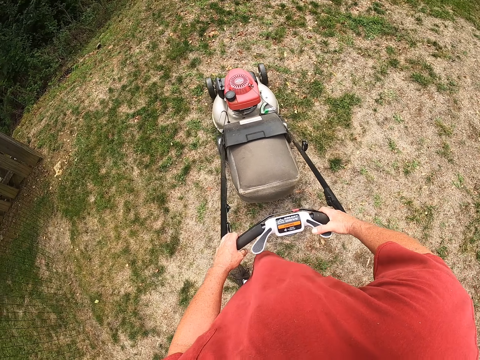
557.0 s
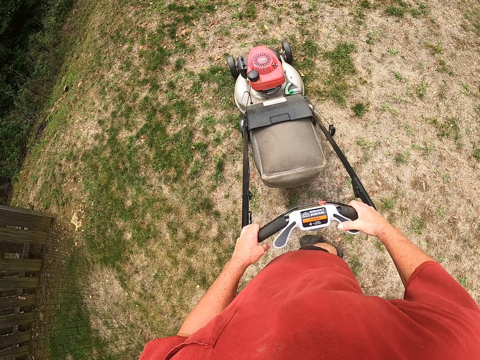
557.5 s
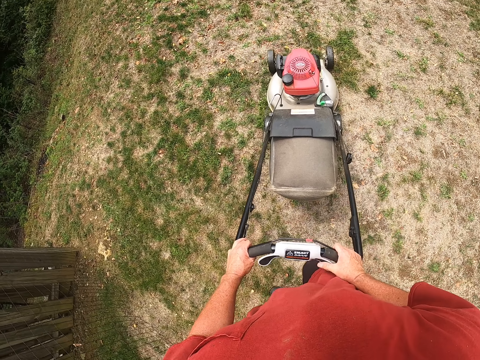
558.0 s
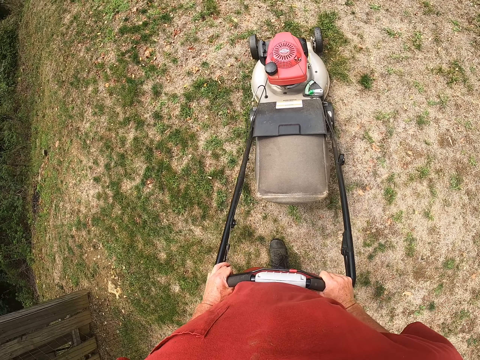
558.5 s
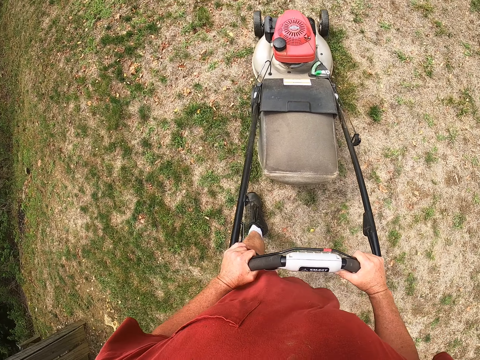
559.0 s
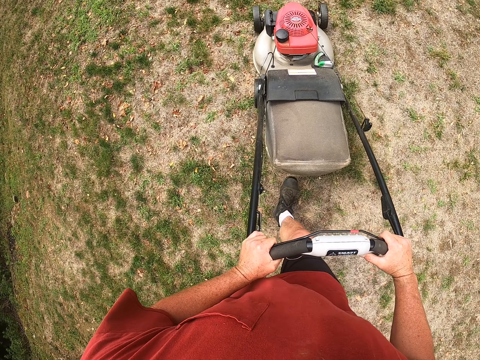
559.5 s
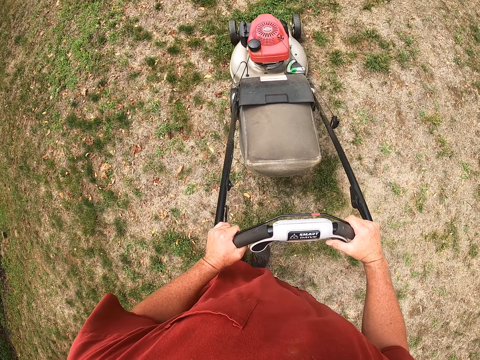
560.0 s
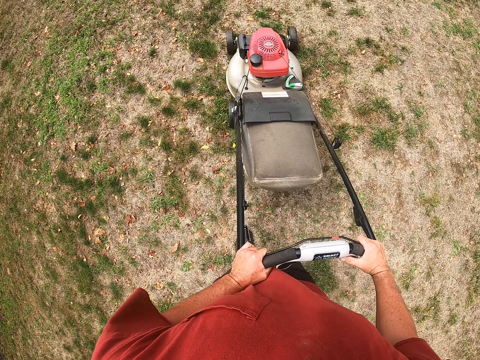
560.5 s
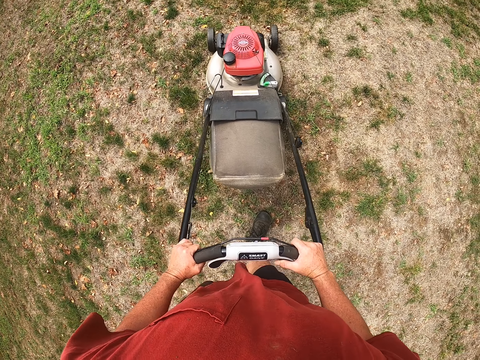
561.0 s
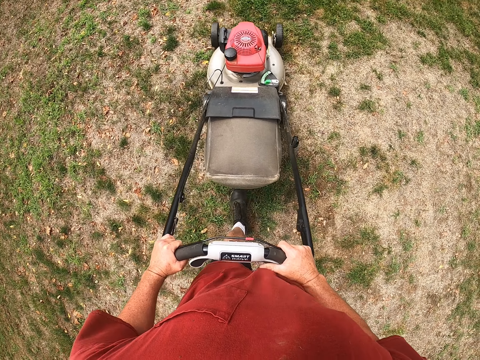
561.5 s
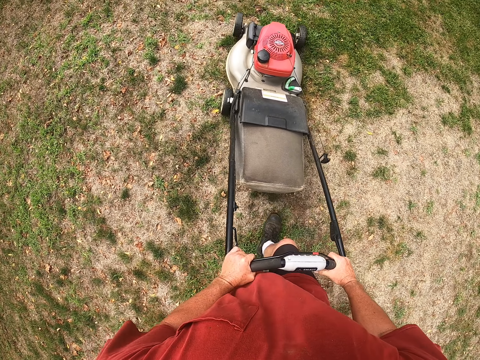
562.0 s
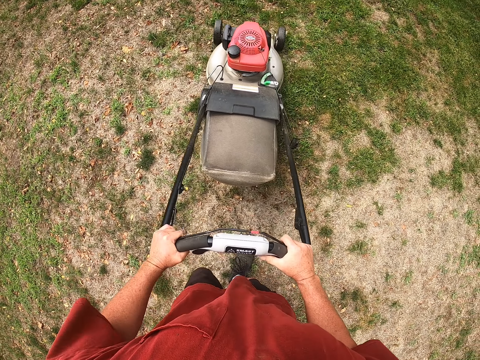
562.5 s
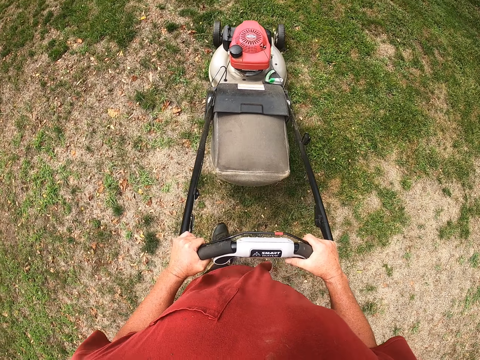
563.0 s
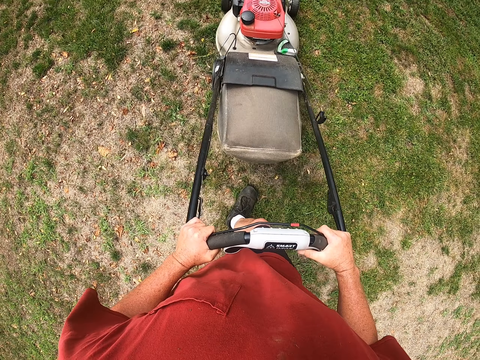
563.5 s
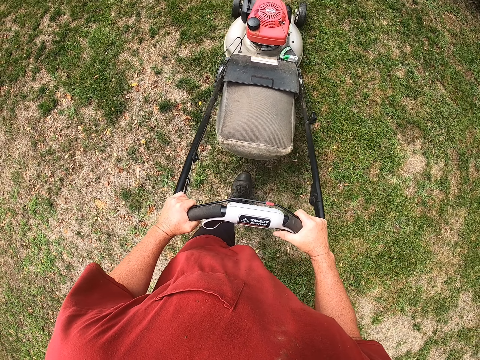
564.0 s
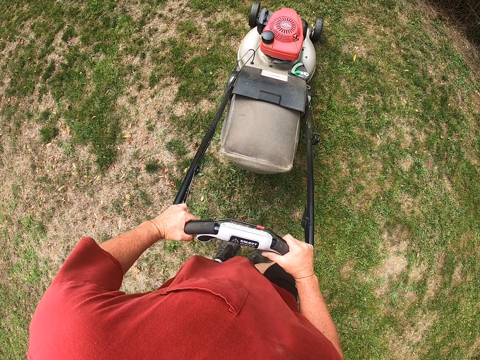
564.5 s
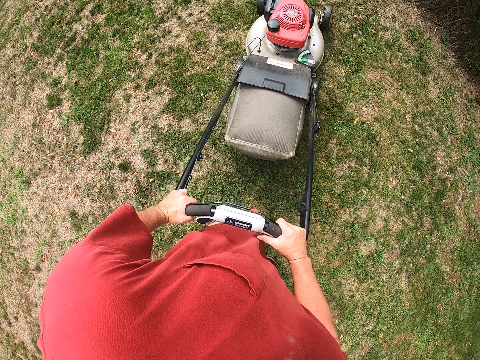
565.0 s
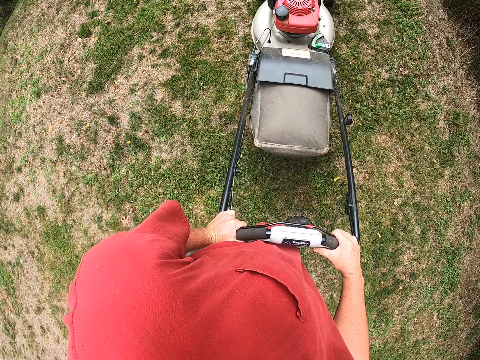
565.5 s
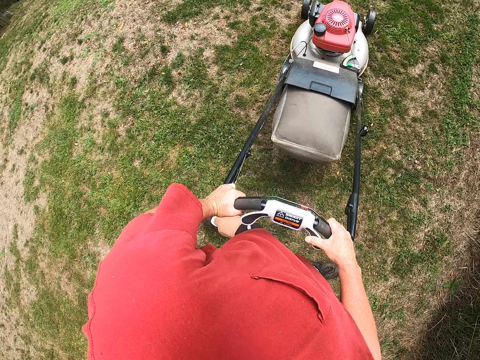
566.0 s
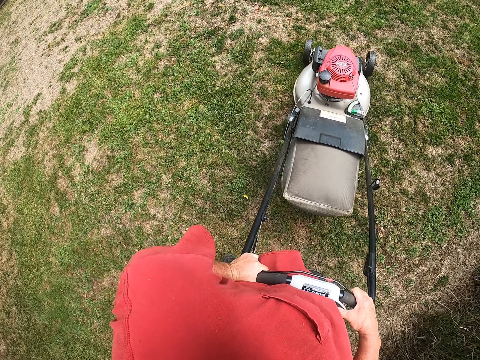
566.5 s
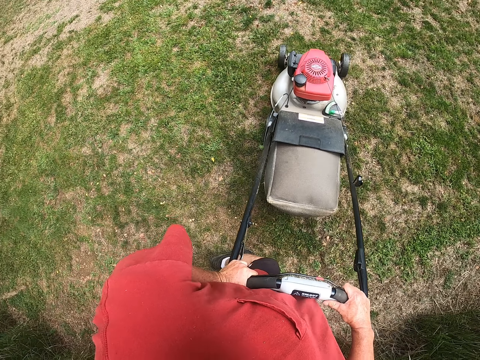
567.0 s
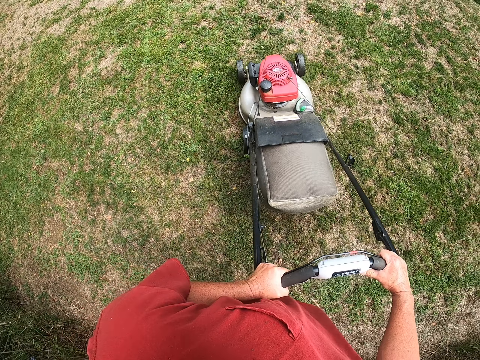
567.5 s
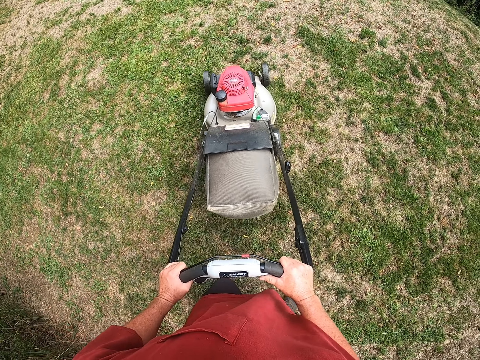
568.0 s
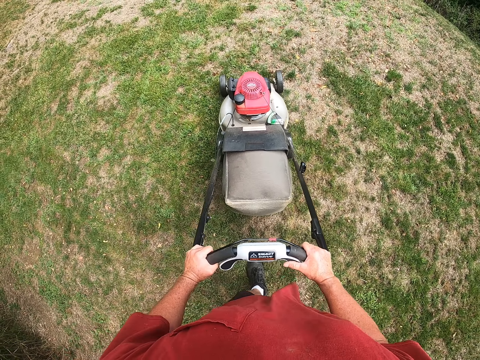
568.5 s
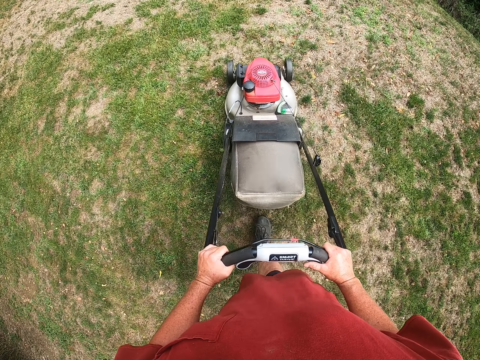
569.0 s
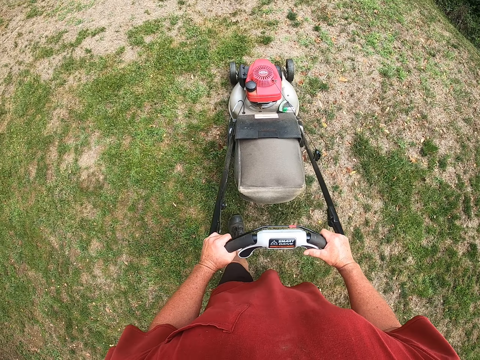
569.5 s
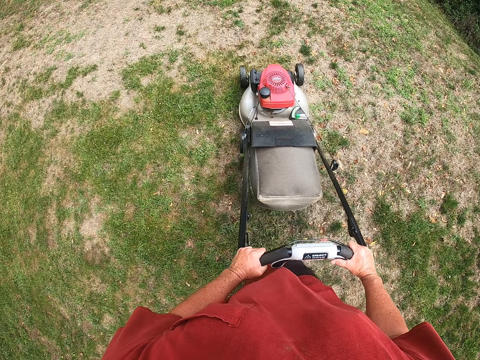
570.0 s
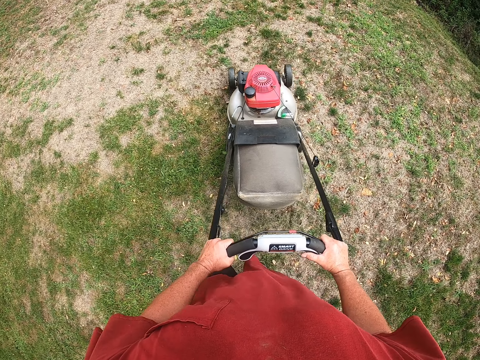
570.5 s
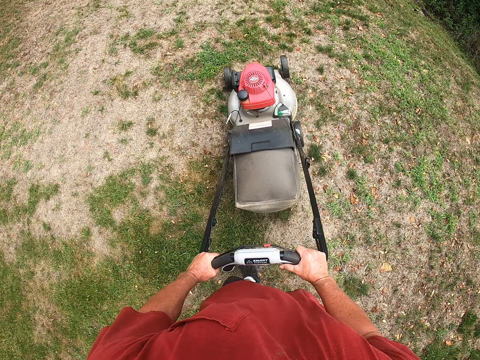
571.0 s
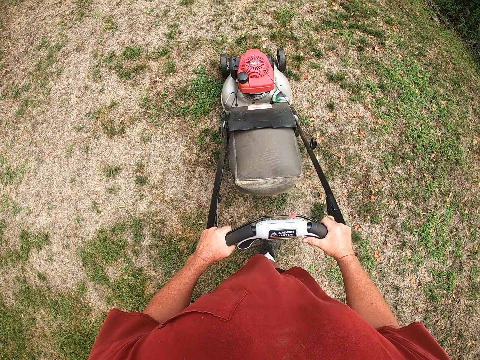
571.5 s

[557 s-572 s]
The camera wearer turns the lawnmower around. They cut the grass with the lawnmower.

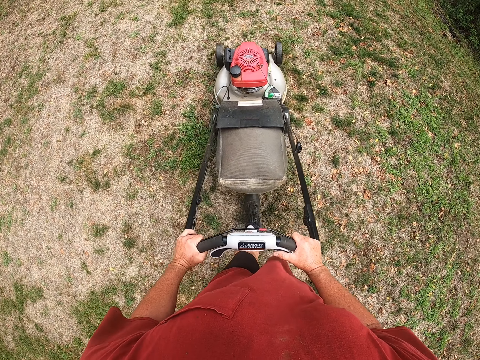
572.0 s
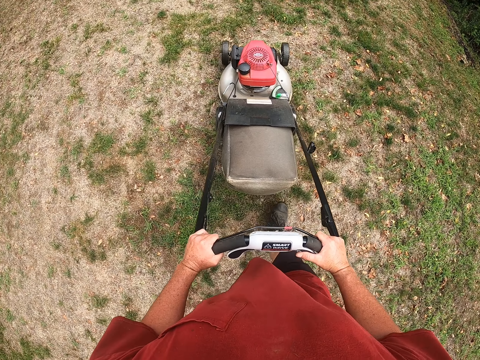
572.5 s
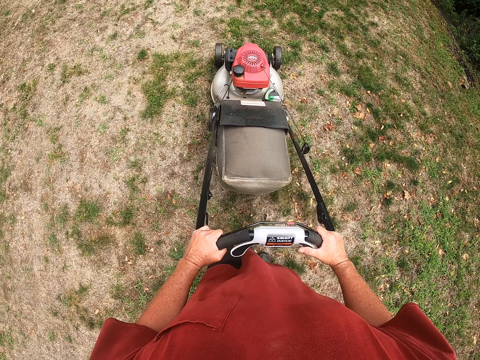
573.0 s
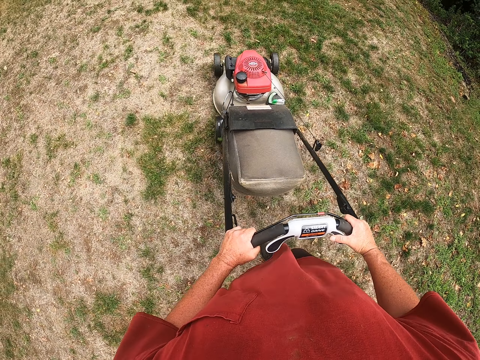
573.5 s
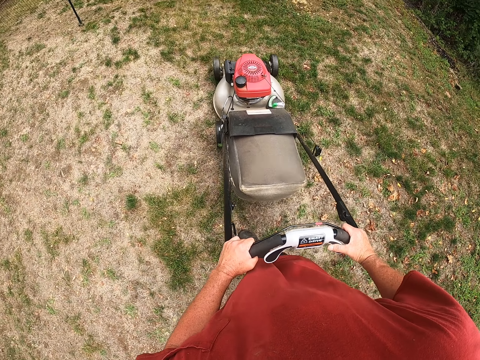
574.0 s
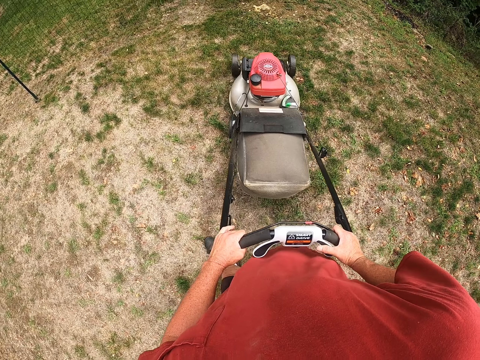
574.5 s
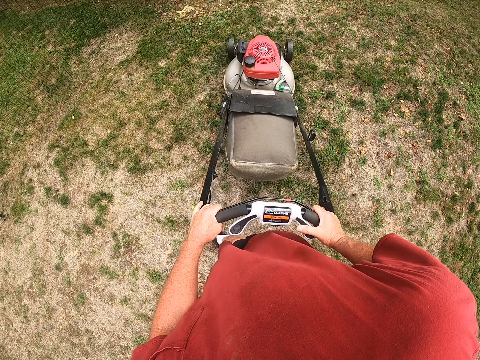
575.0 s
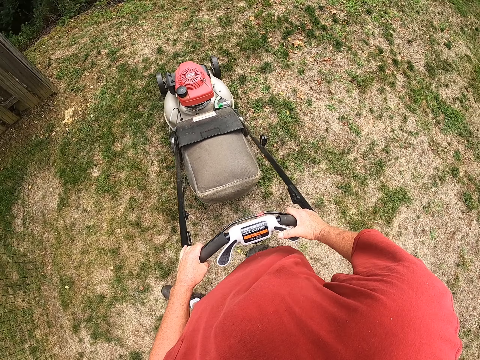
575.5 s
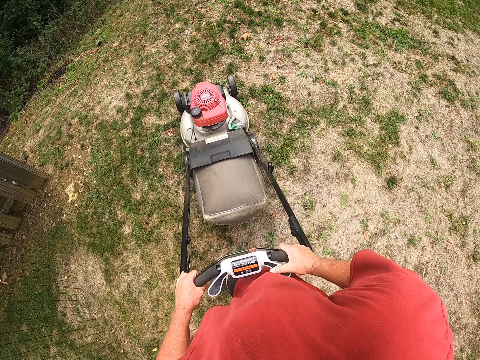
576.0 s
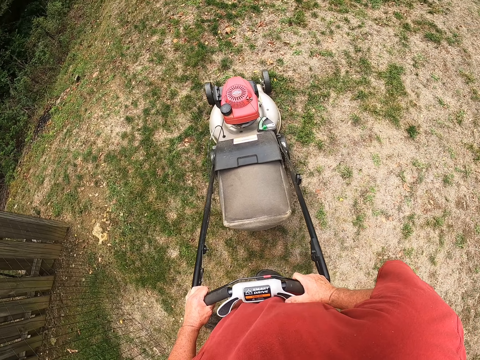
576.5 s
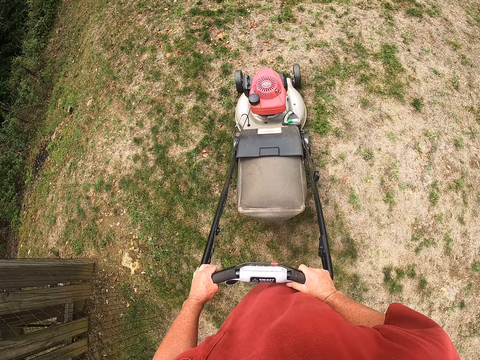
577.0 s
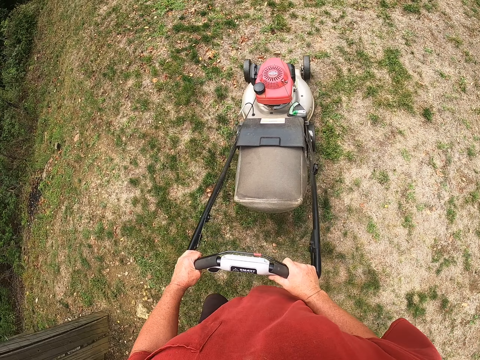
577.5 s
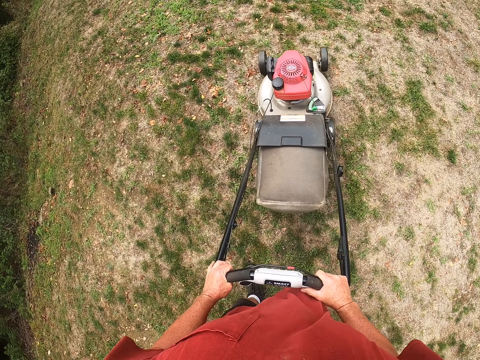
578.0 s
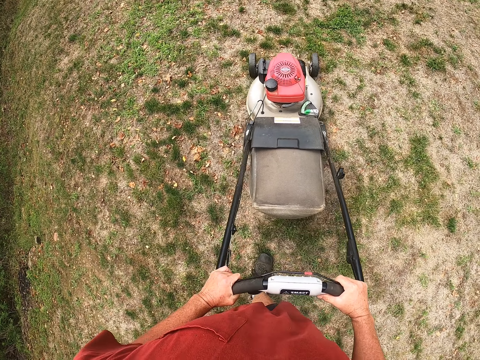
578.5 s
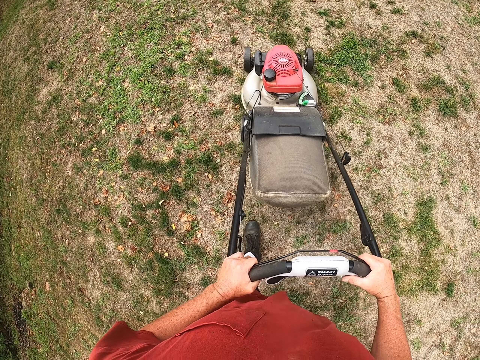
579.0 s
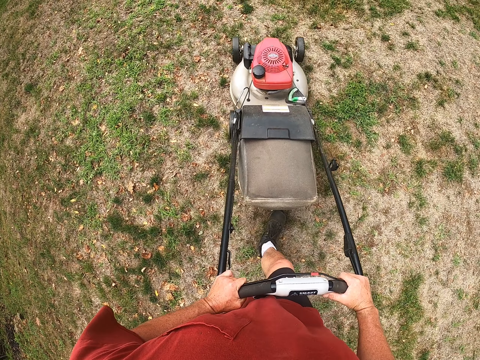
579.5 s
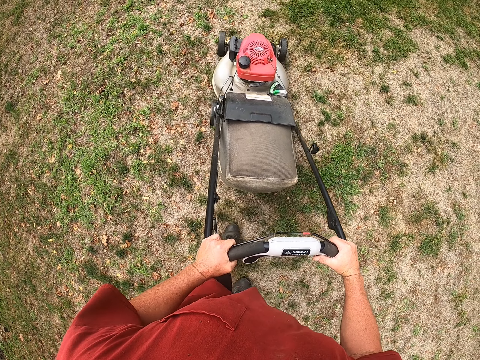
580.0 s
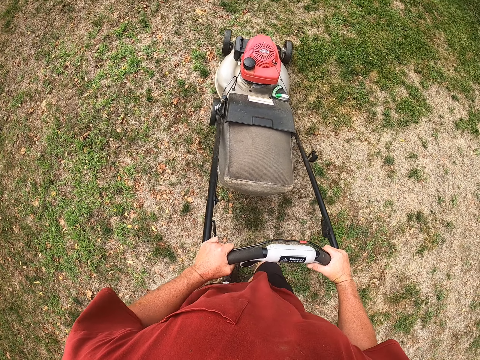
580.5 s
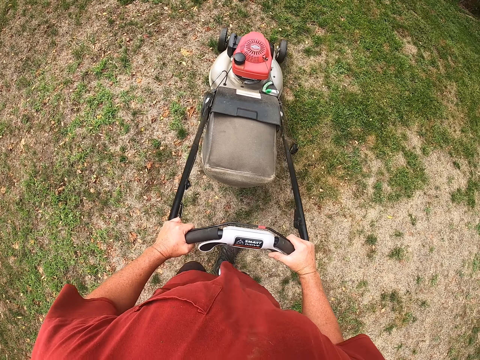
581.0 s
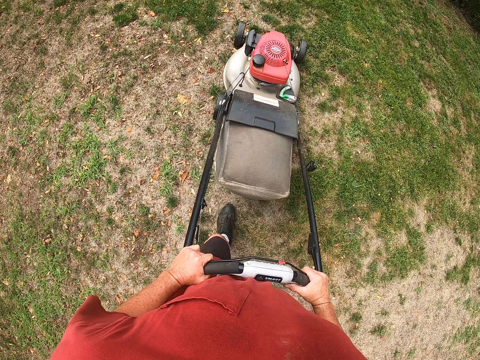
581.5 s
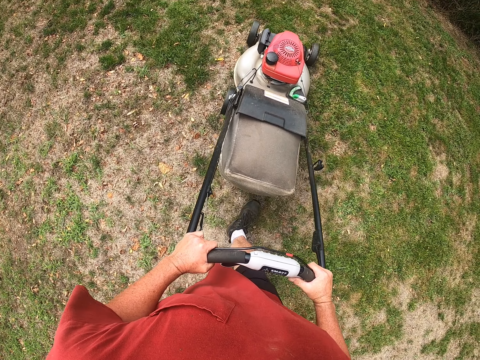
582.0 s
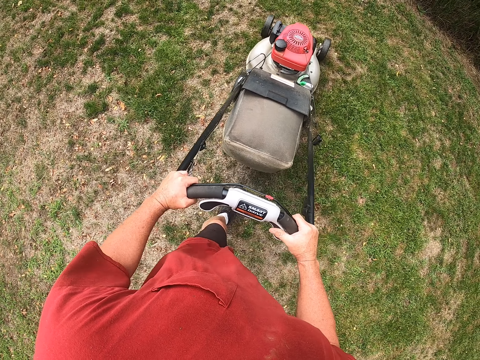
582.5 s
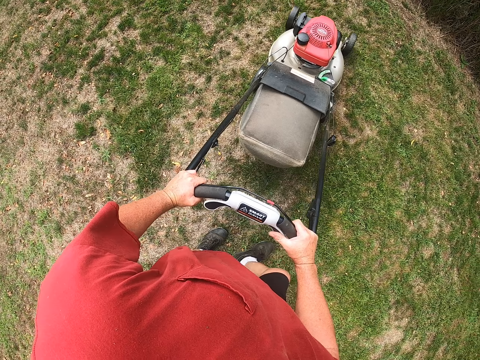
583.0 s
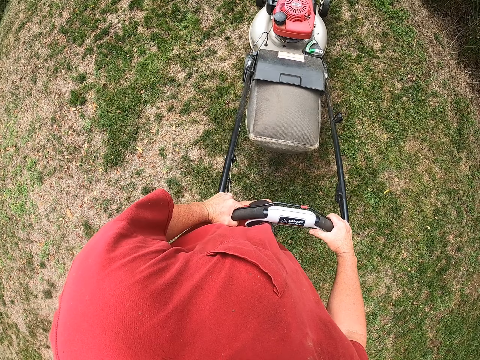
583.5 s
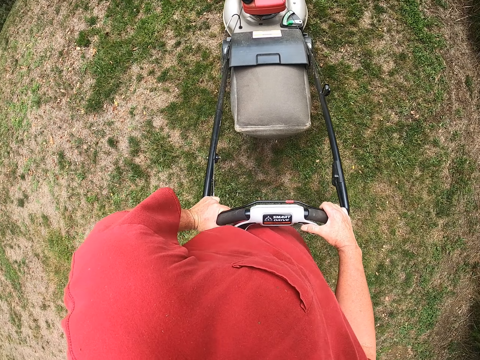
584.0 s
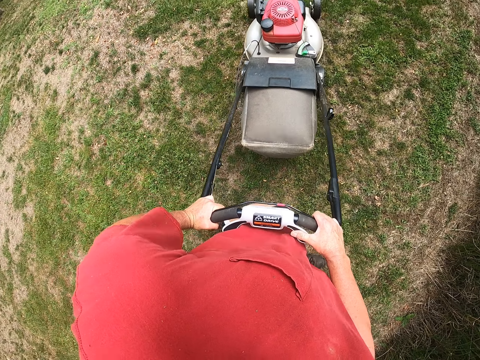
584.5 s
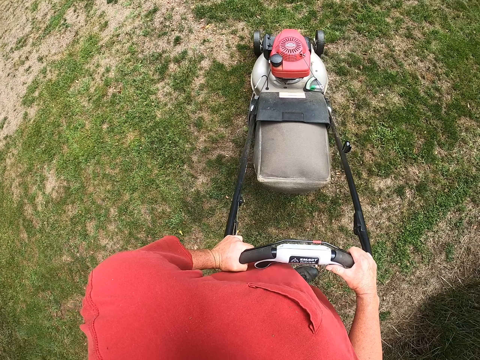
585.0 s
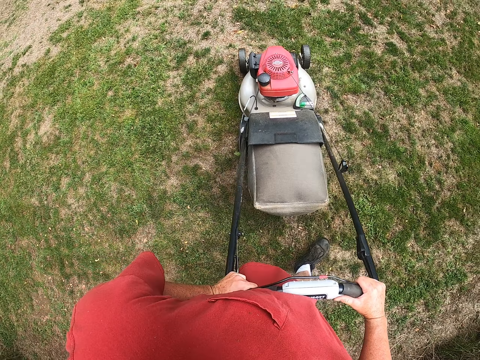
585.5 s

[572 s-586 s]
The camera wearer turns the lawnmower around. They cut the grass with the lawnmower.
